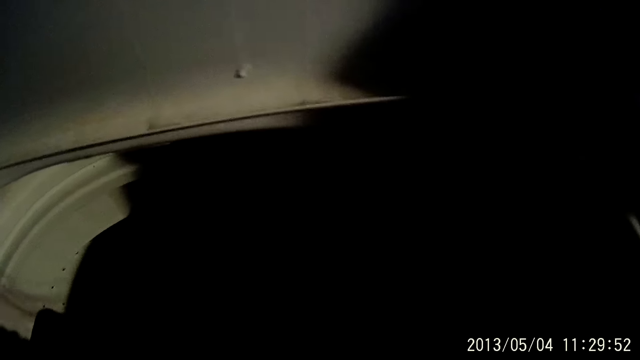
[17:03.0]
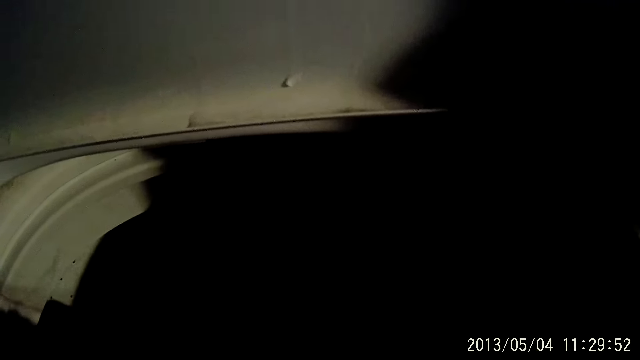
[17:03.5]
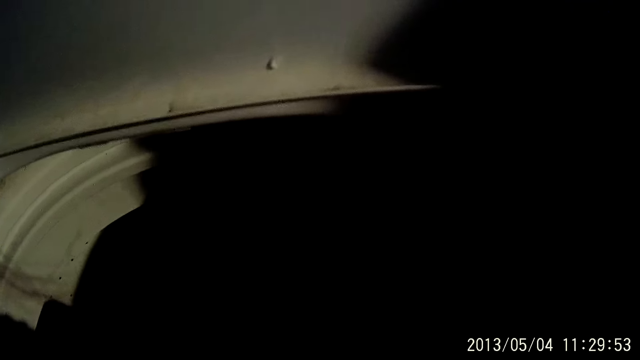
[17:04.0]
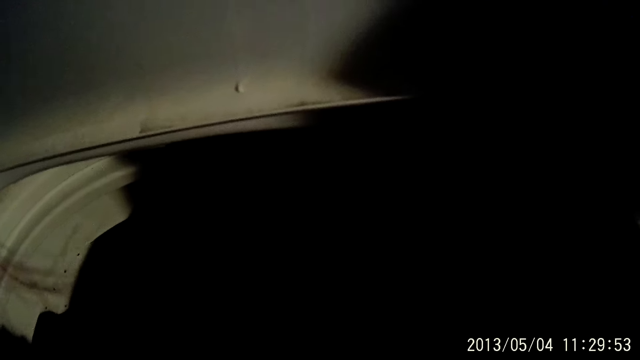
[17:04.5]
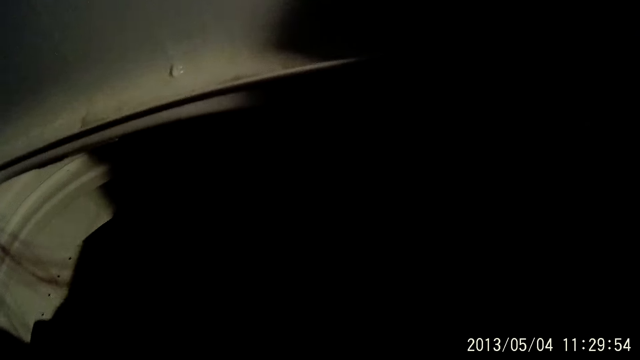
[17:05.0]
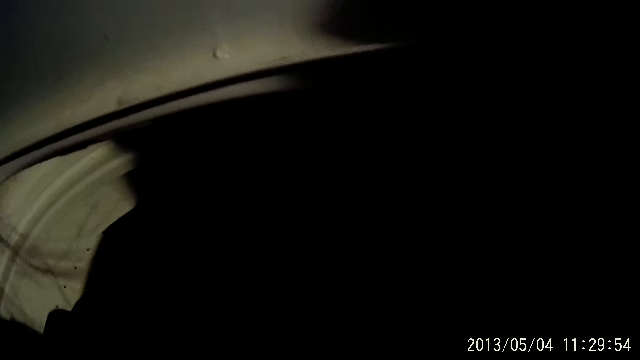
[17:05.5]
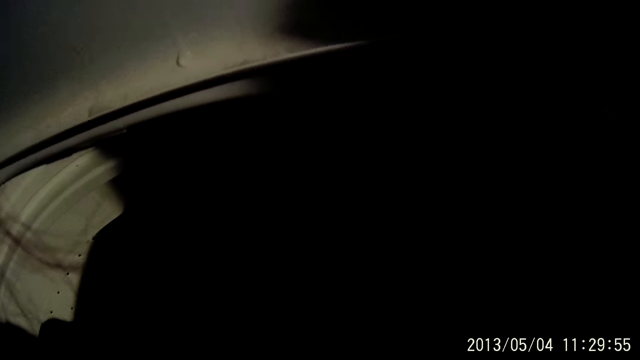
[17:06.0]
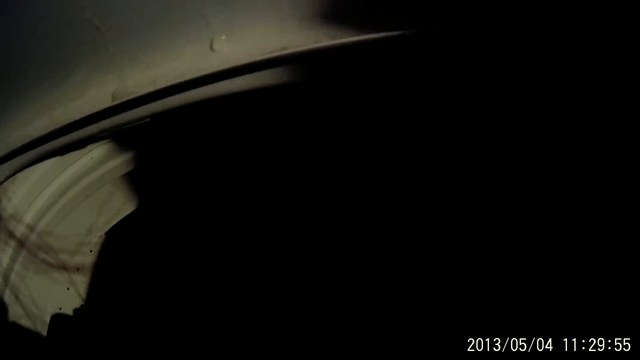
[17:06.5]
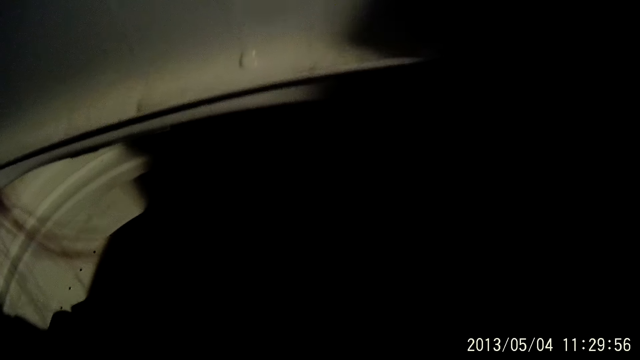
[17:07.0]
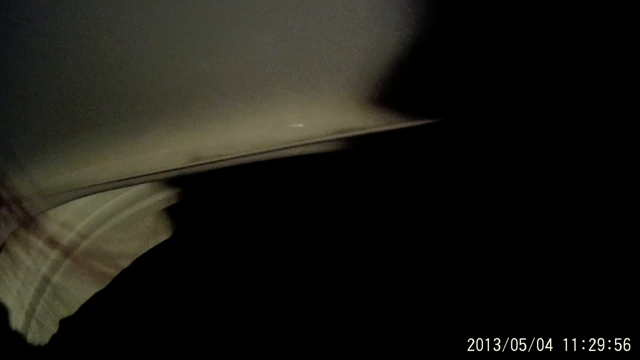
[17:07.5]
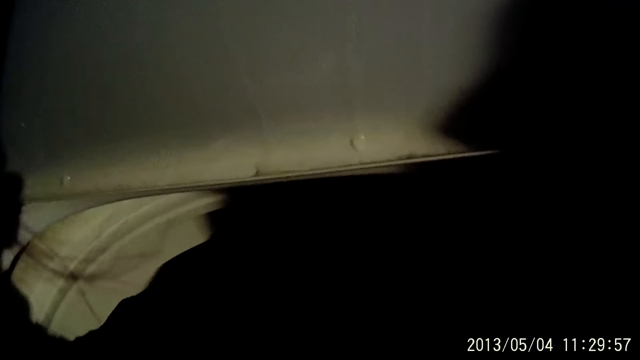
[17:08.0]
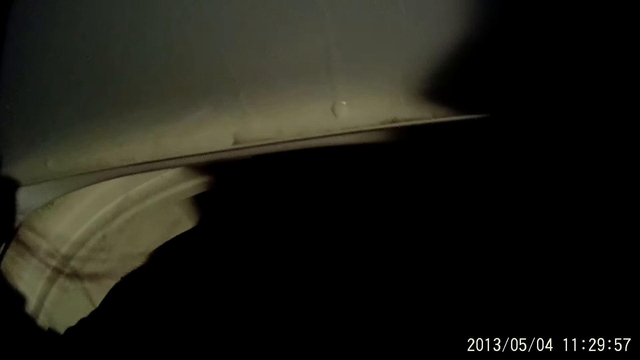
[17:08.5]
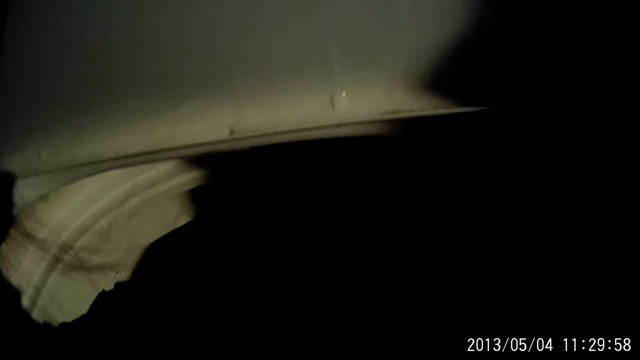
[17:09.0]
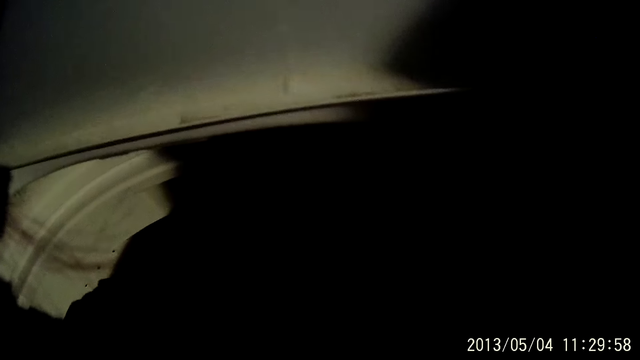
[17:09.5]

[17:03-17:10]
The camera wearer sorts clothes in the washing machine.

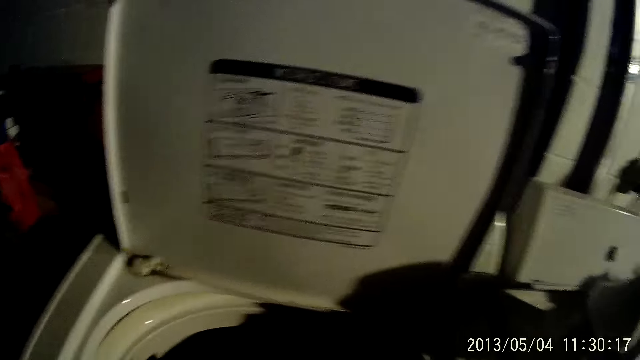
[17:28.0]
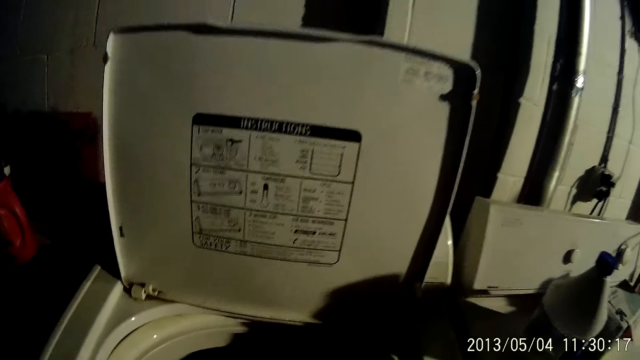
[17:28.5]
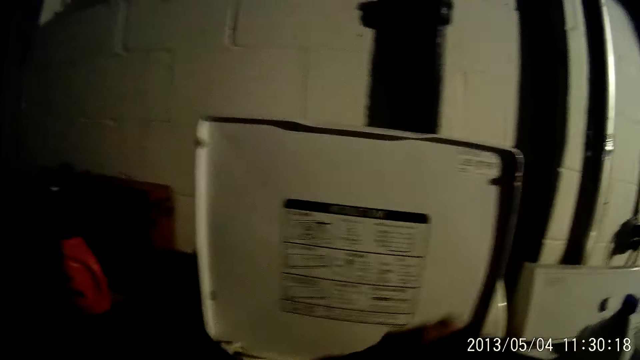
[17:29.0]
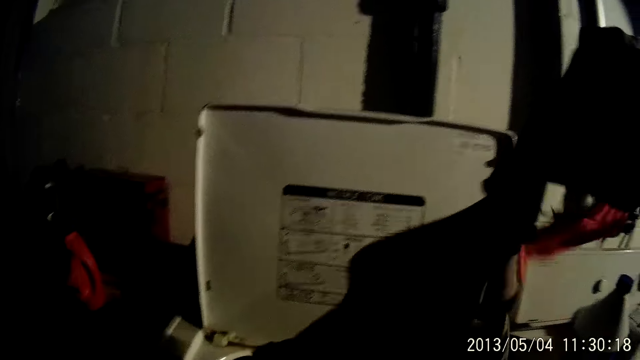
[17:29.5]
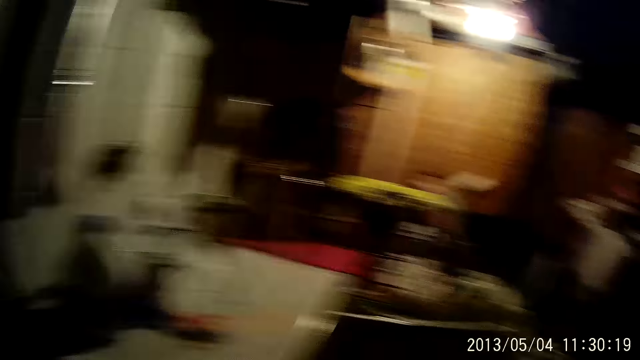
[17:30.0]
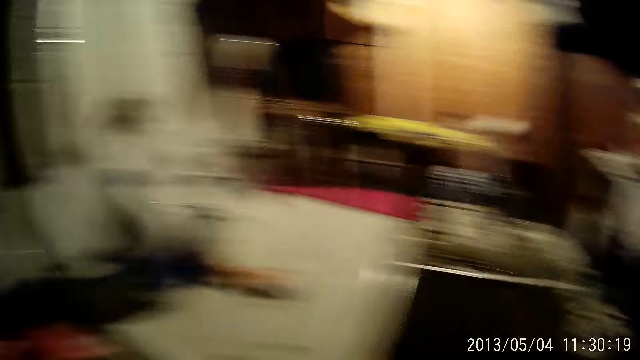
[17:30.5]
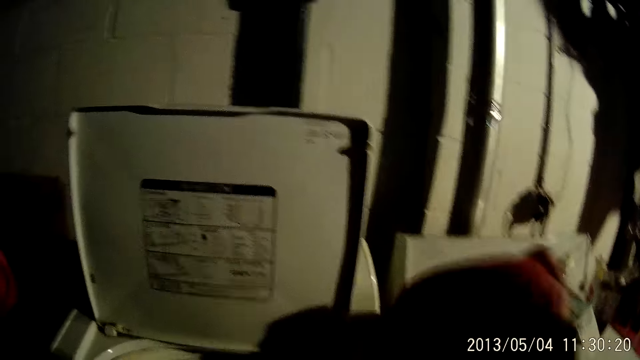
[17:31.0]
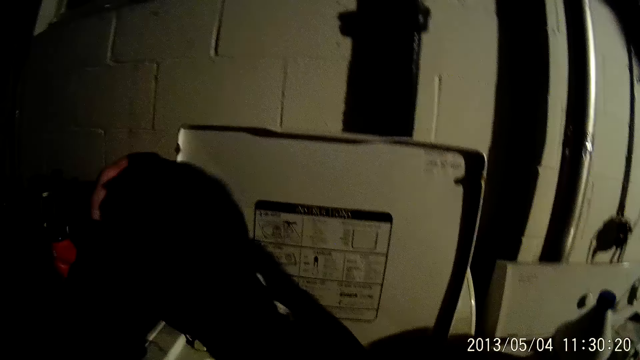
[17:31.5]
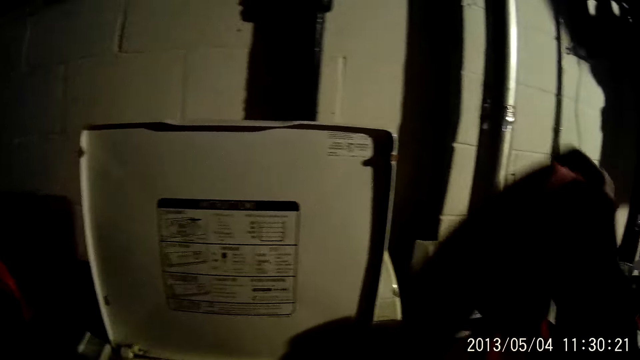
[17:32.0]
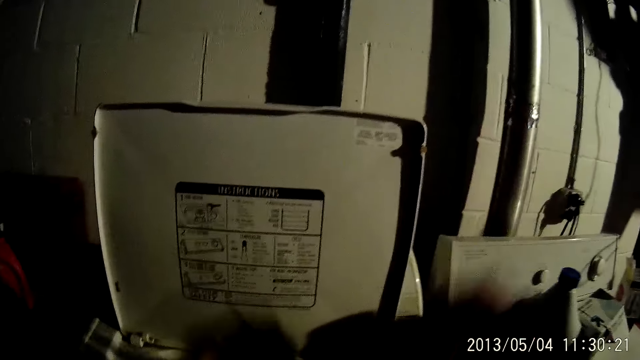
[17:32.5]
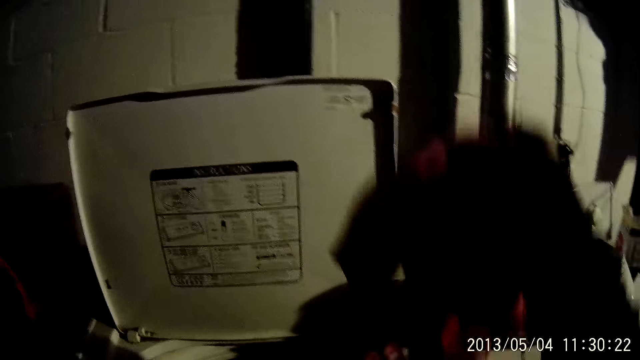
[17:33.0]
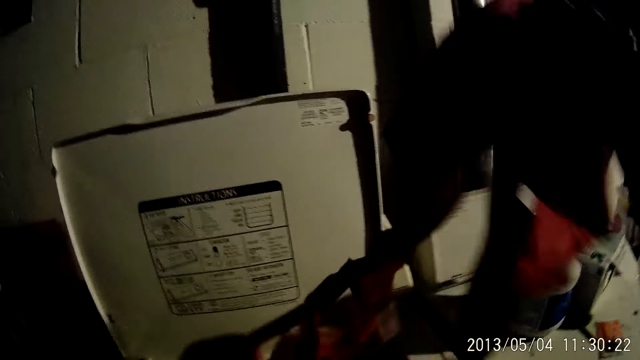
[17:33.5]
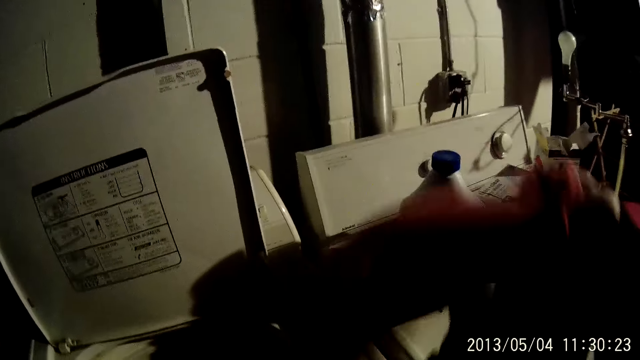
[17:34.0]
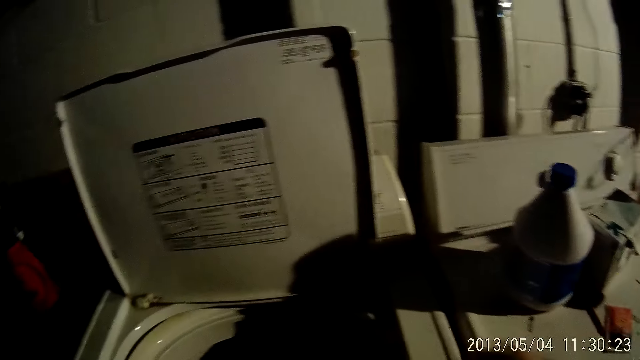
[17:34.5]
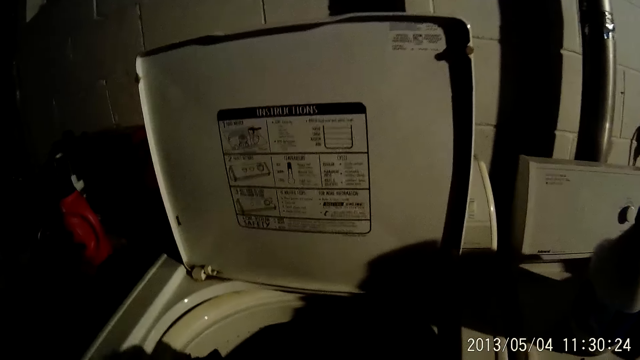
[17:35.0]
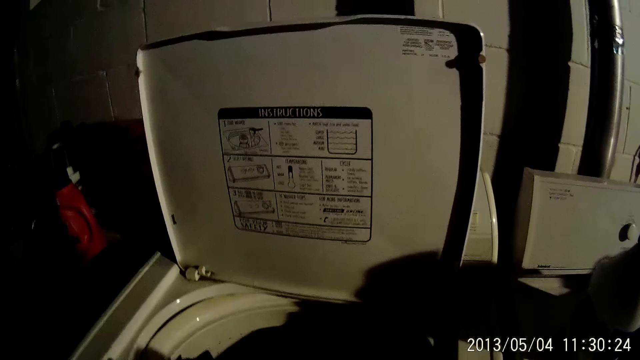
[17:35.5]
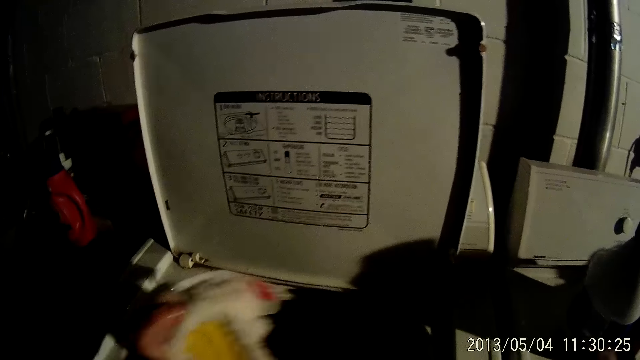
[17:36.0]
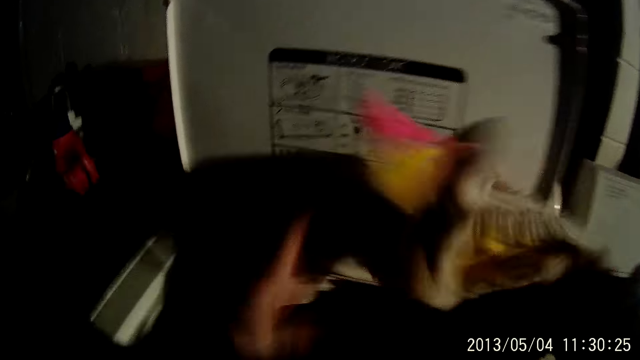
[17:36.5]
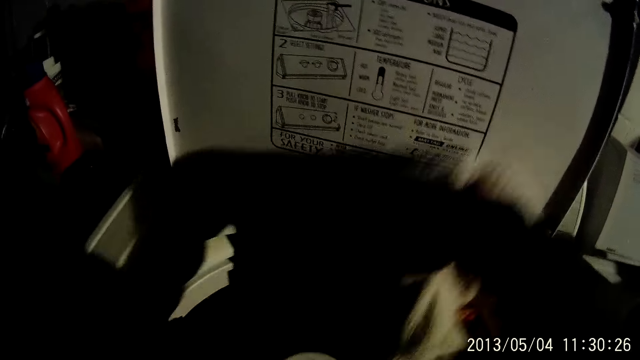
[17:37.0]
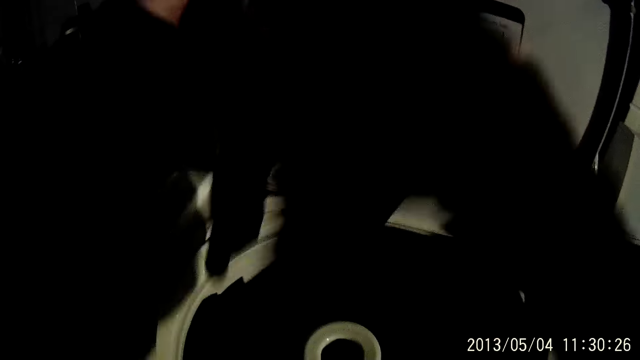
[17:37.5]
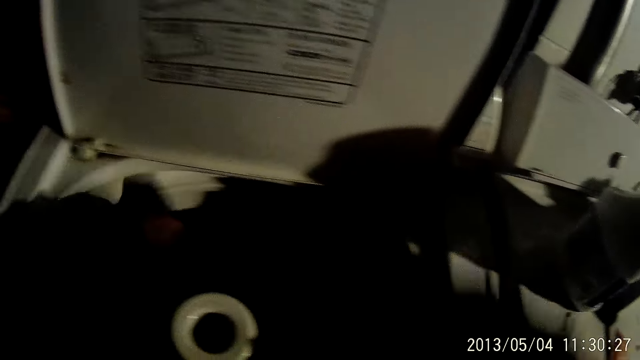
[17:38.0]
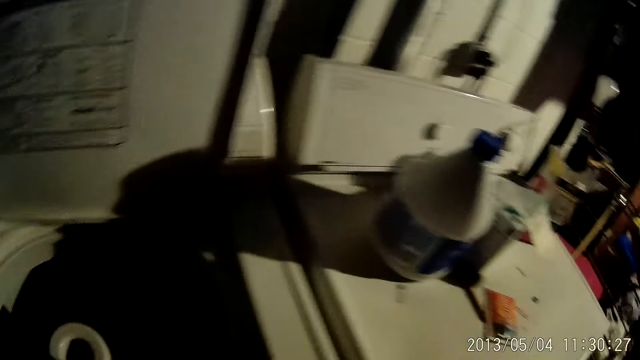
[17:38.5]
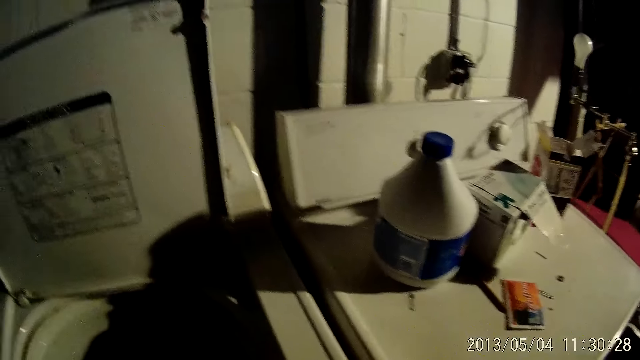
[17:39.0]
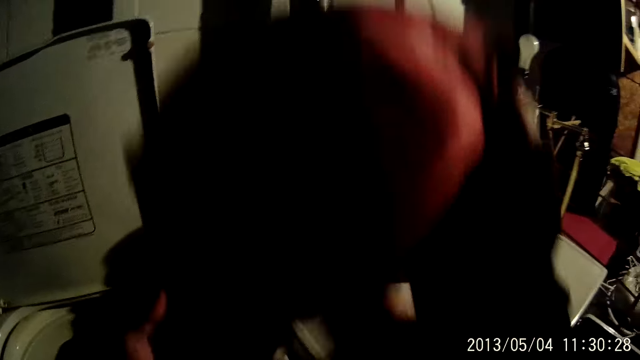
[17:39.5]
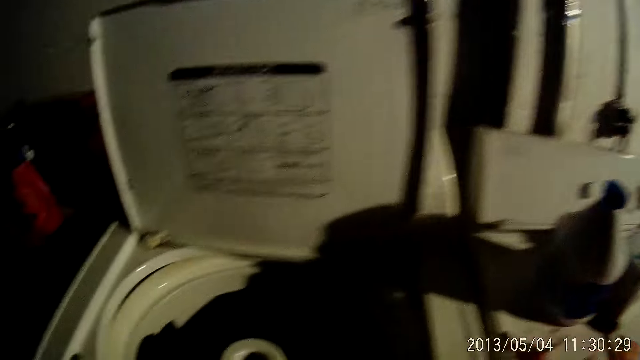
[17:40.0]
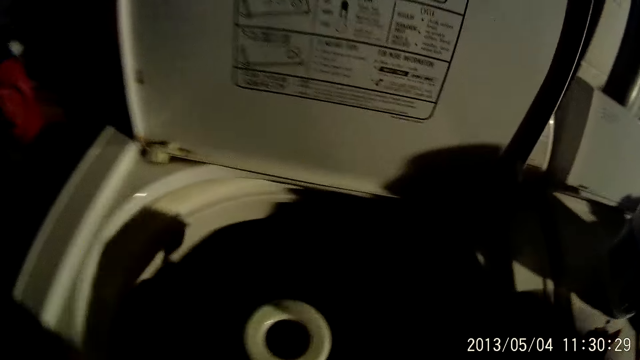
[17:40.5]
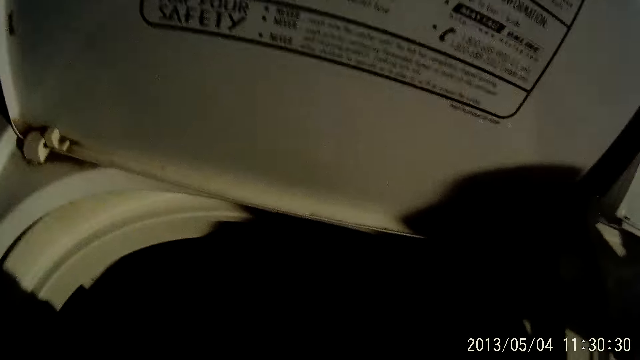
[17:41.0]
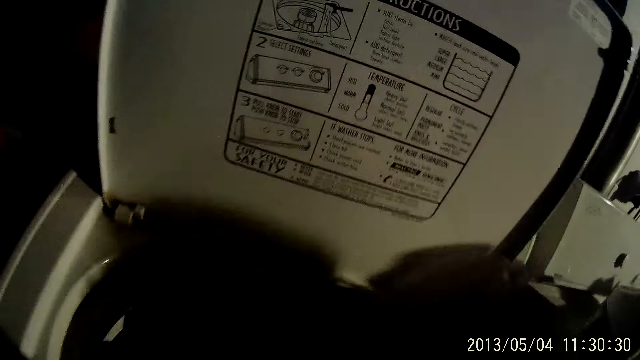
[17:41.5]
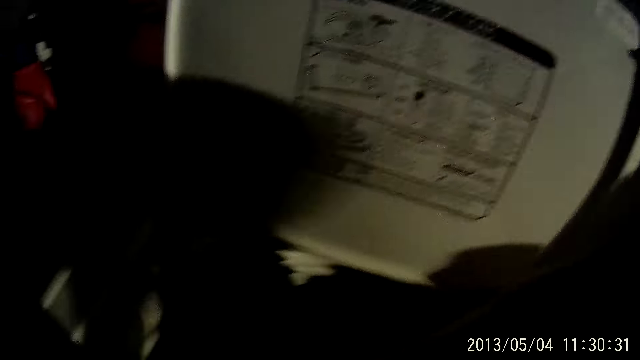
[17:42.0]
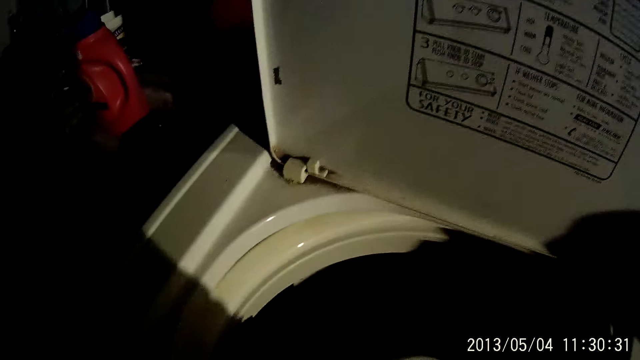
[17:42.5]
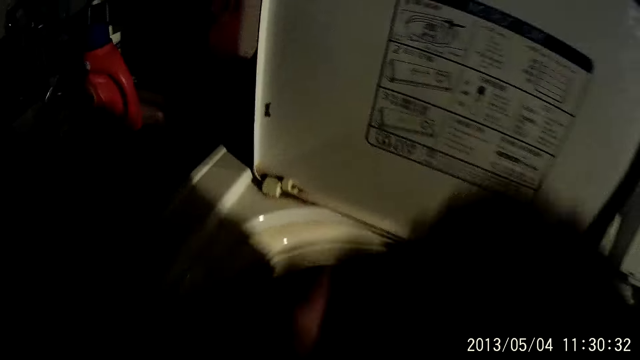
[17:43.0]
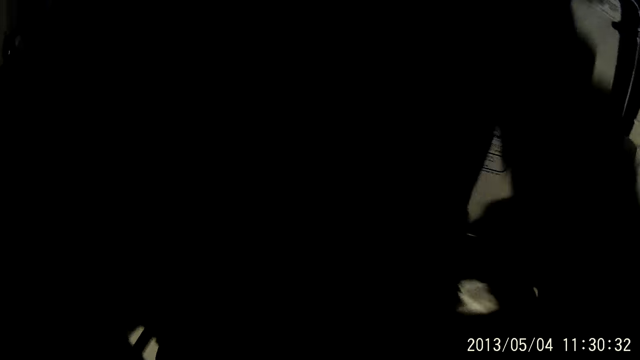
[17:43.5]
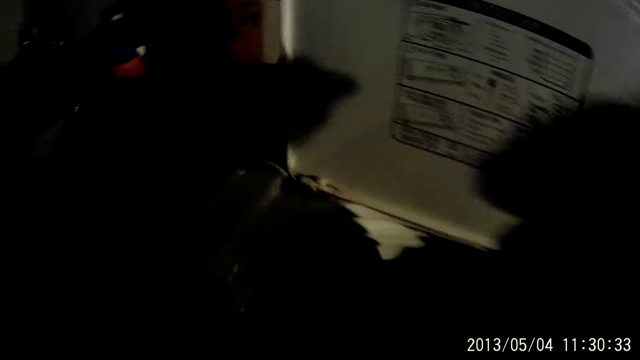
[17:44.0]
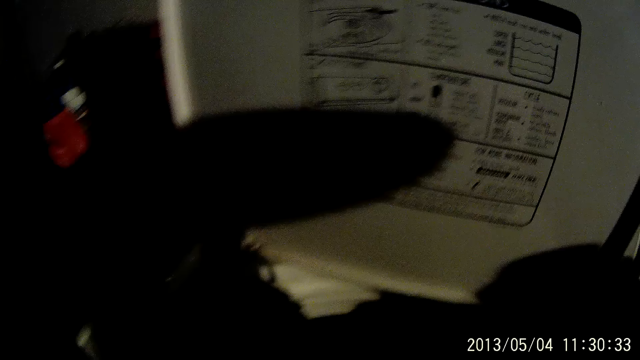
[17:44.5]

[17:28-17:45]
The camera wearer puts a cloth in the washing machine repeatedly.
